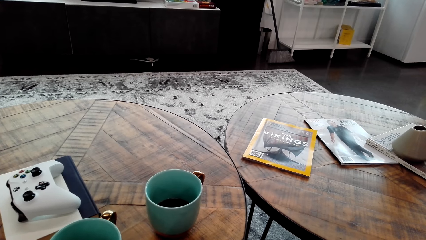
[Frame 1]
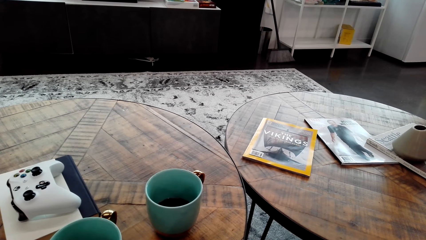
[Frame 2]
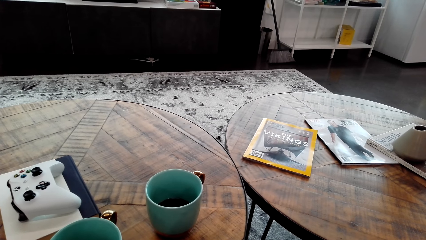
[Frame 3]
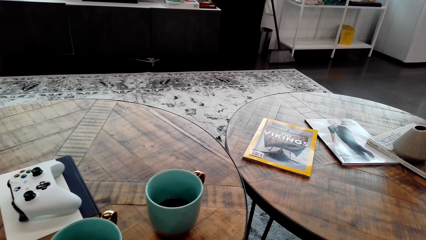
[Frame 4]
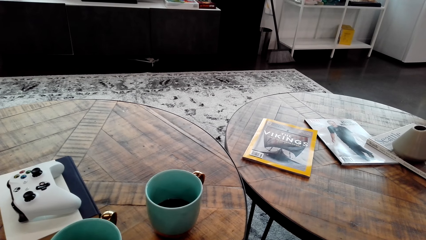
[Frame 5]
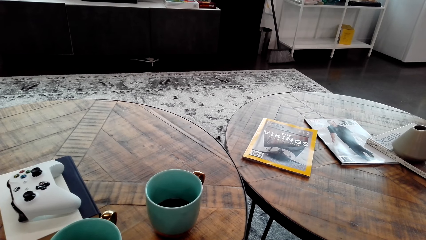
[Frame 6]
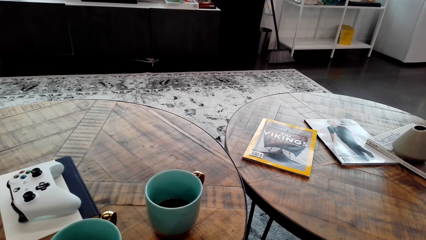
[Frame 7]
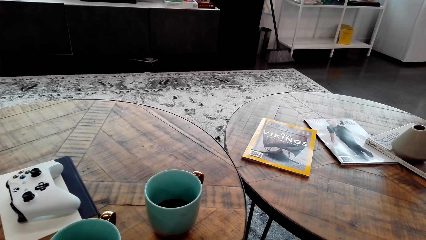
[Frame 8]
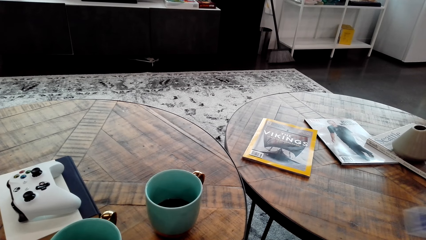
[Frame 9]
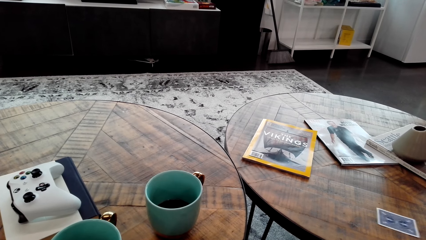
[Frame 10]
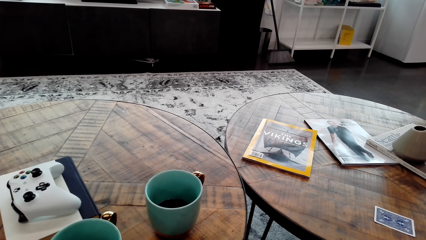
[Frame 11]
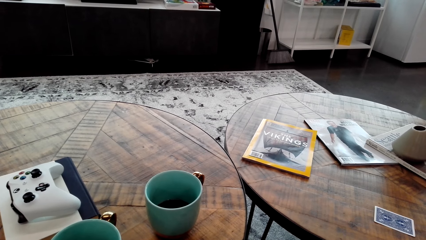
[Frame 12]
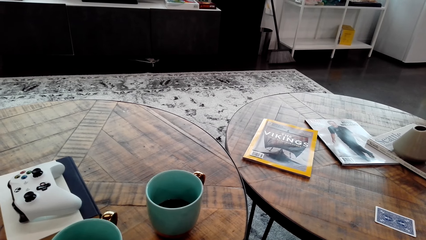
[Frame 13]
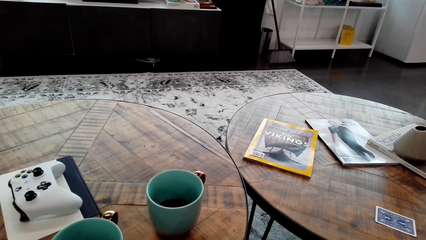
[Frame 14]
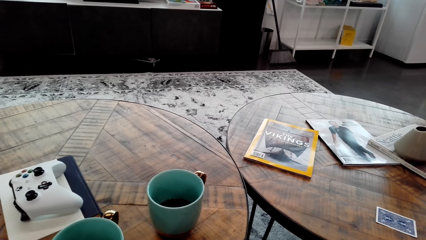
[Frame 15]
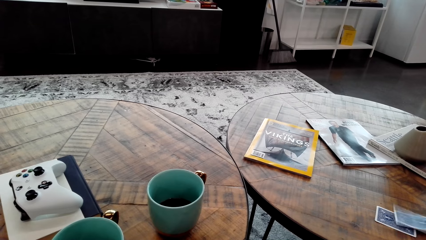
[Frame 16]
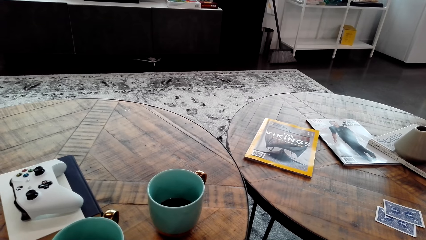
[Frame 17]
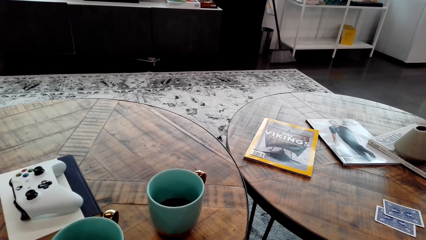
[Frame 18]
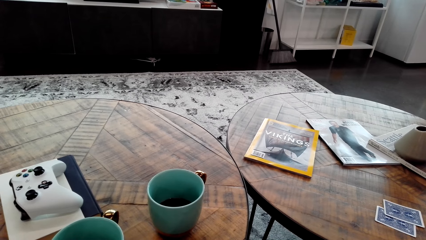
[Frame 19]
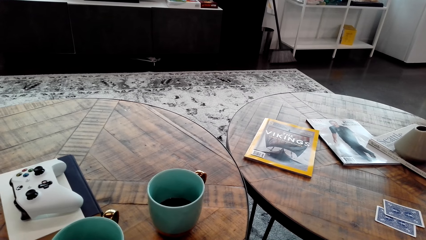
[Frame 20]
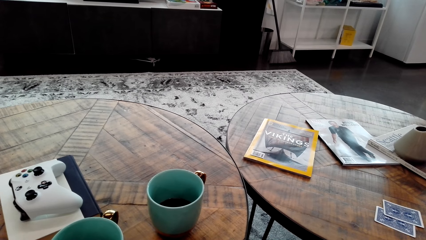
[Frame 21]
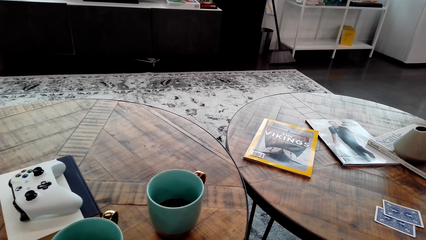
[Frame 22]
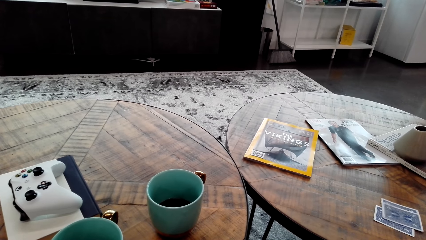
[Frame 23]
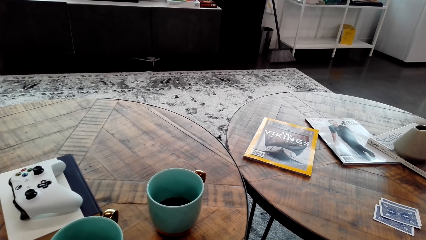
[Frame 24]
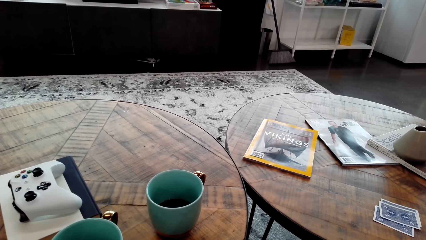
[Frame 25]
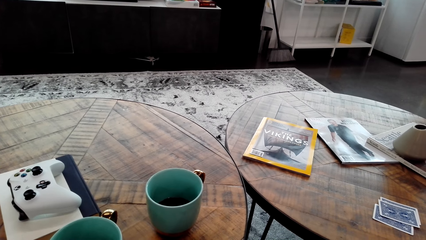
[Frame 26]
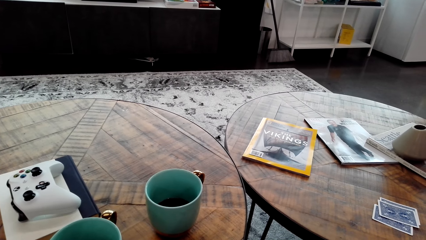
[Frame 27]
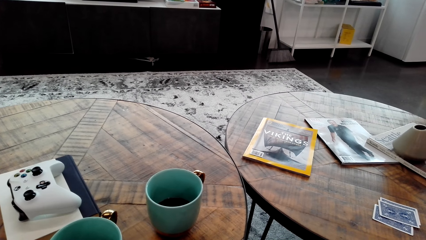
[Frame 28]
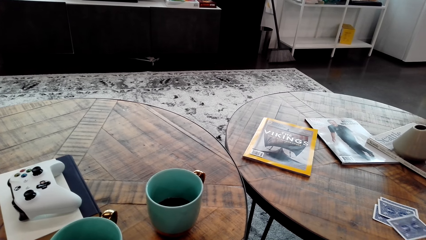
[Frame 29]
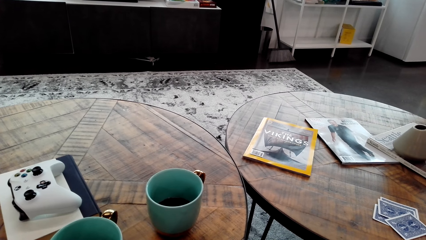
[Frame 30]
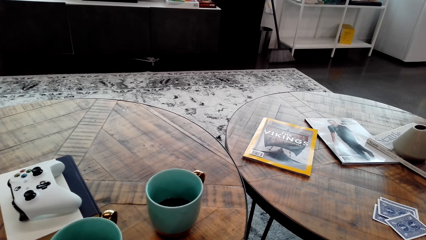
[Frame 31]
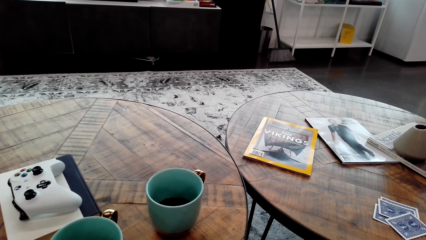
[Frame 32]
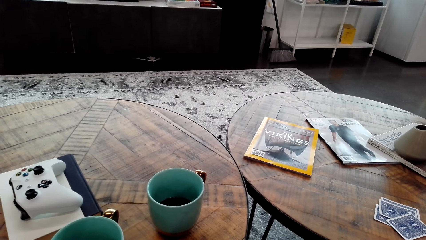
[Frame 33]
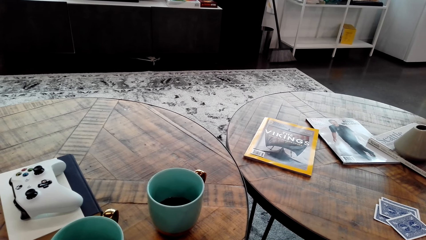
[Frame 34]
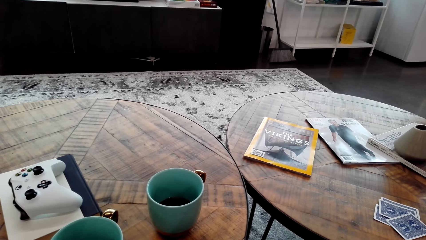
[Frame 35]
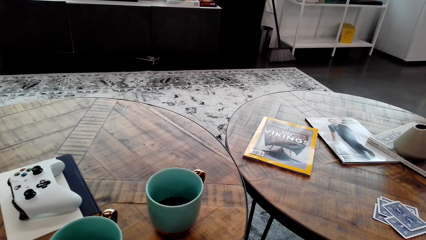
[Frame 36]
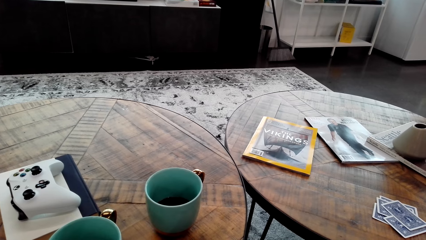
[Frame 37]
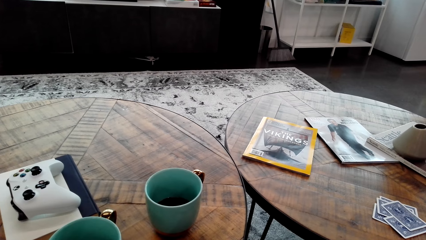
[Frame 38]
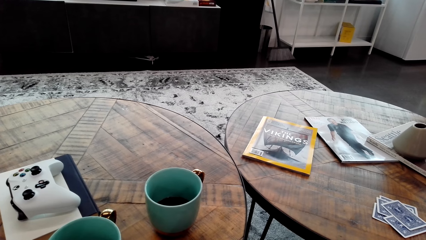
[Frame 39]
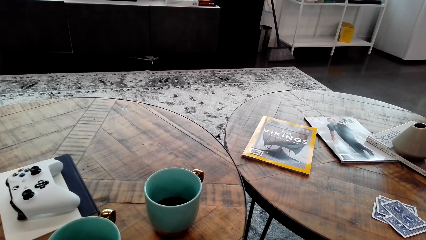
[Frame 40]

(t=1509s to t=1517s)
A man puts a card on the table.

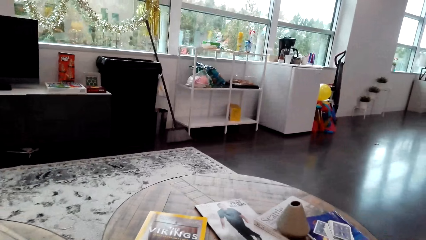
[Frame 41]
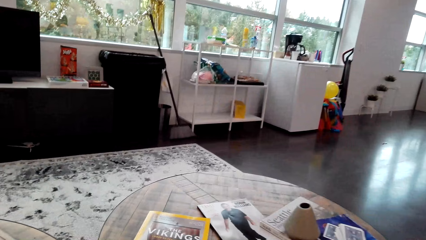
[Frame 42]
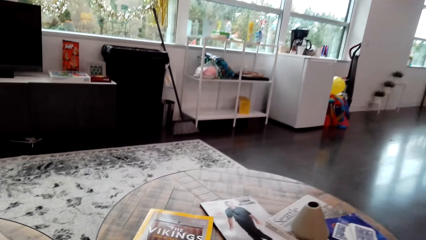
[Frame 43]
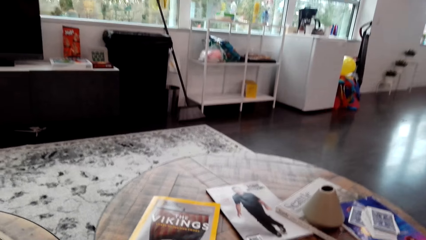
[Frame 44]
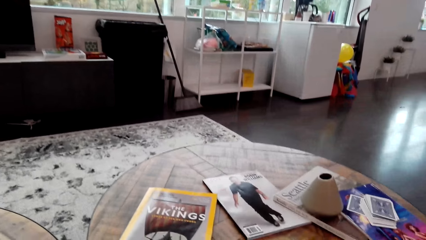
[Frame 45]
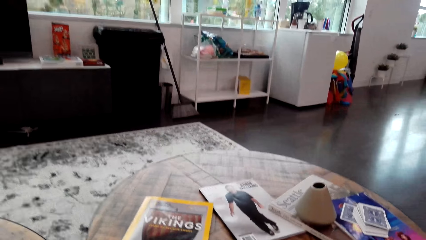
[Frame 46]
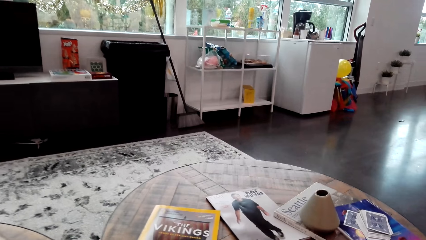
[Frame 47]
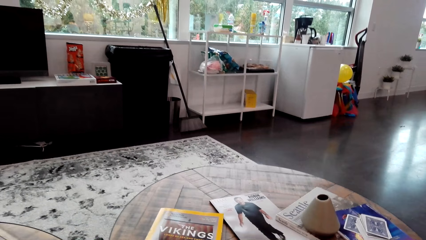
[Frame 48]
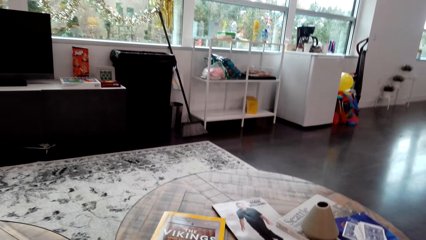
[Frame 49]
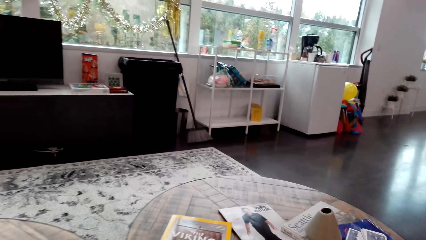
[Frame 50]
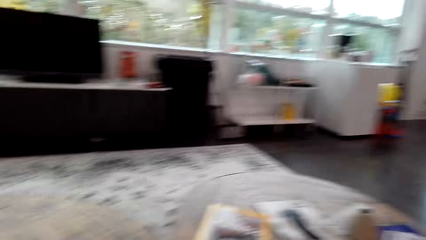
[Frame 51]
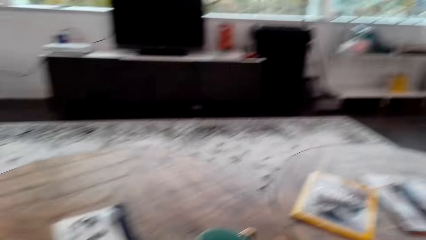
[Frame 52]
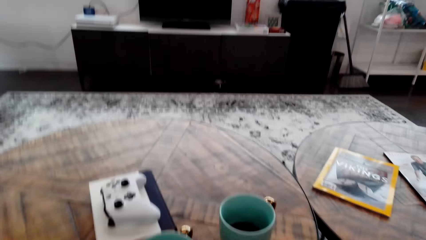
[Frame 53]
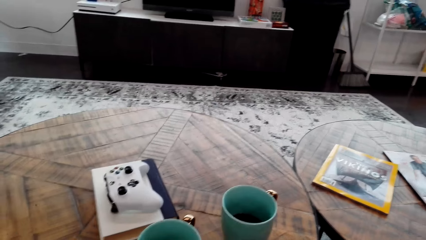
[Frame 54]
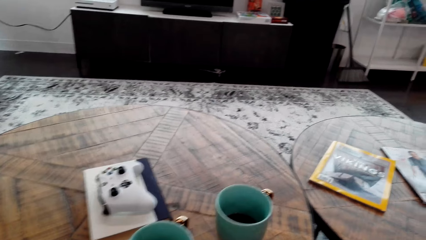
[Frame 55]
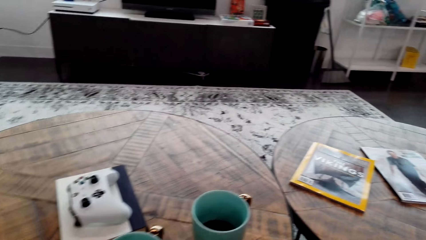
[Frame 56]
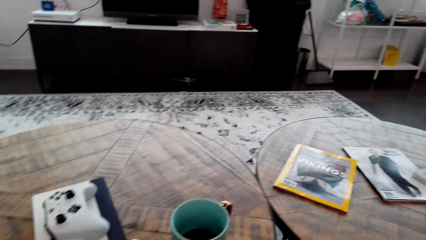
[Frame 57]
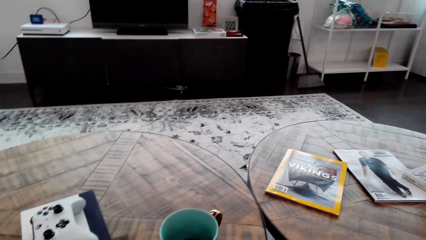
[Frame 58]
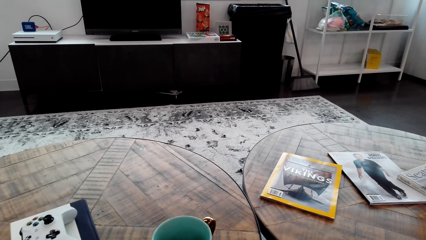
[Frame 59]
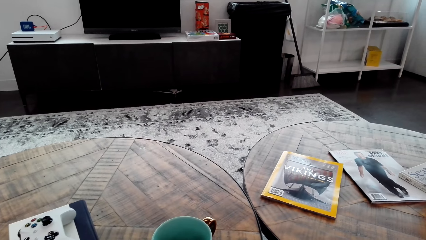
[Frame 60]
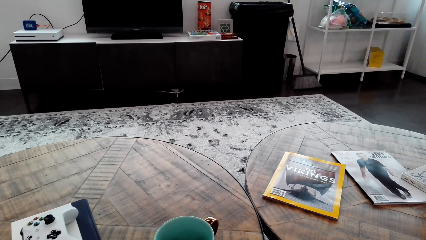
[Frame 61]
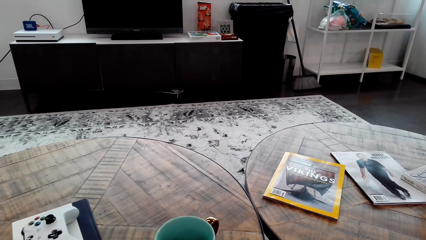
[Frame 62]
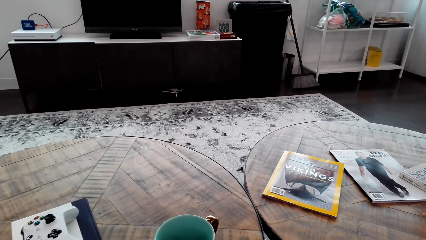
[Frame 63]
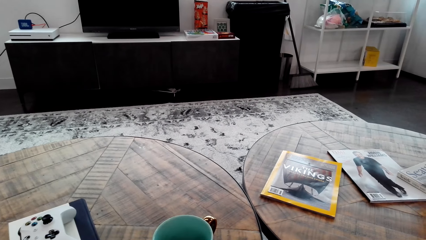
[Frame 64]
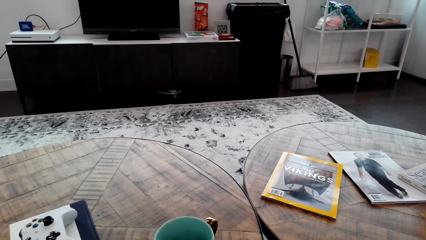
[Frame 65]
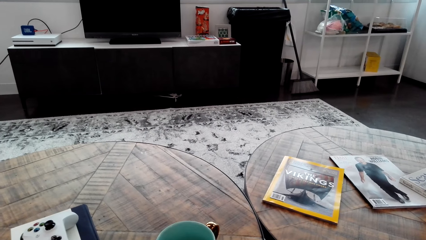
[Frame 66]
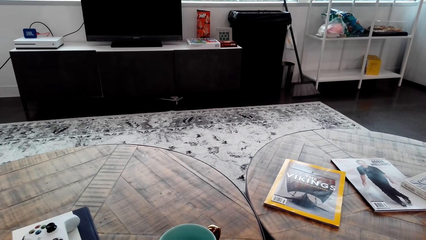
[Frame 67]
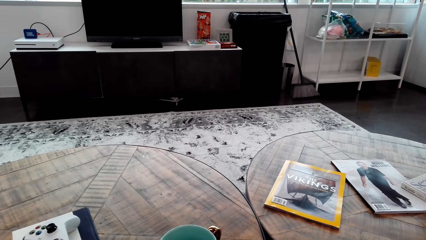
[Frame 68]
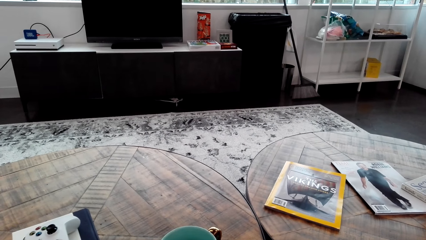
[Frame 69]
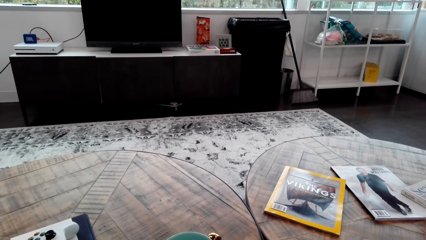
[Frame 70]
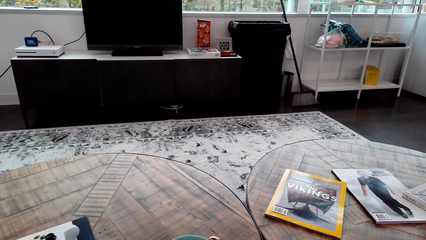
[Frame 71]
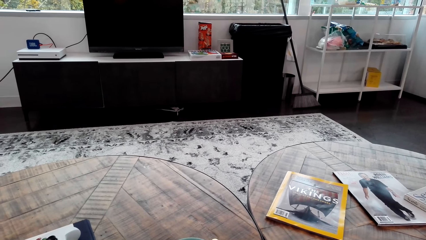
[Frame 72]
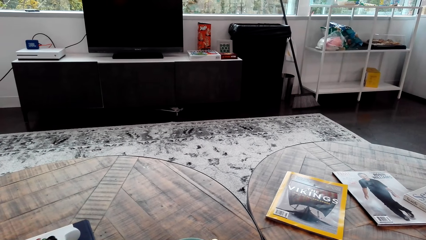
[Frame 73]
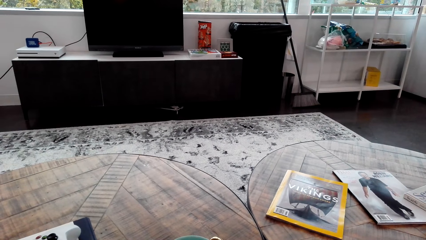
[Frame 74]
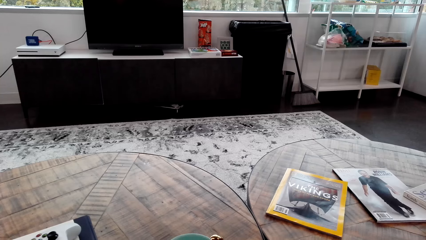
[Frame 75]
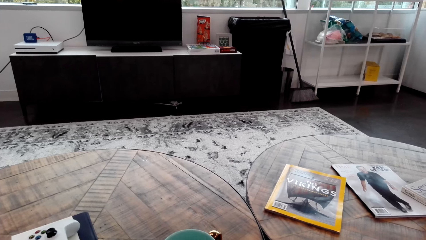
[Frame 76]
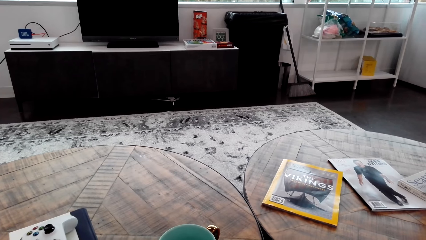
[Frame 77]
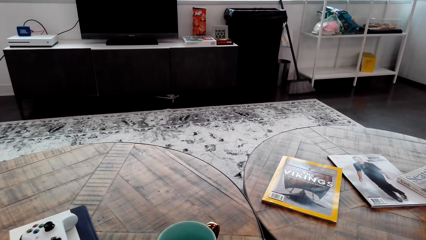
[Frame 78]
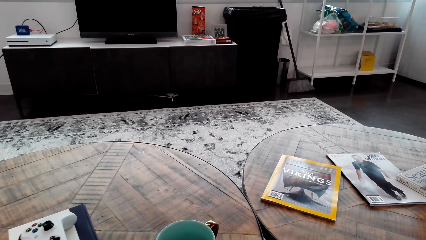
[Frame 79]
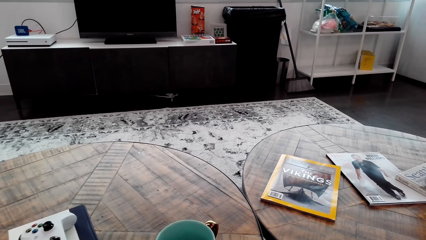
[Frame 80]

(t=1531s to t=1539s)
The camera wearer looks around. They stare at something.
